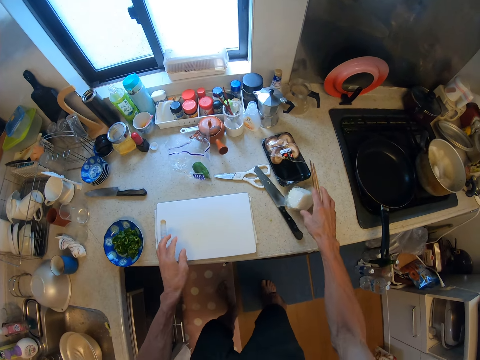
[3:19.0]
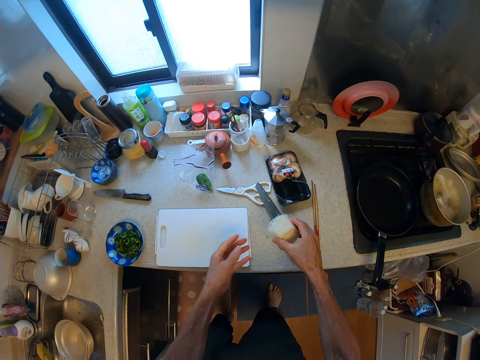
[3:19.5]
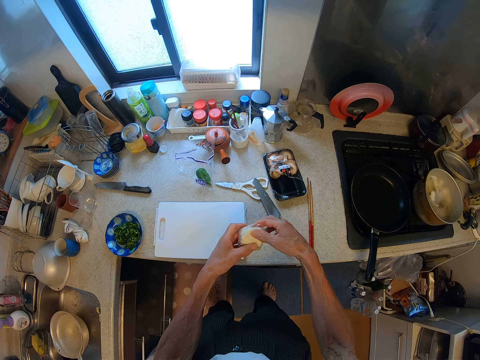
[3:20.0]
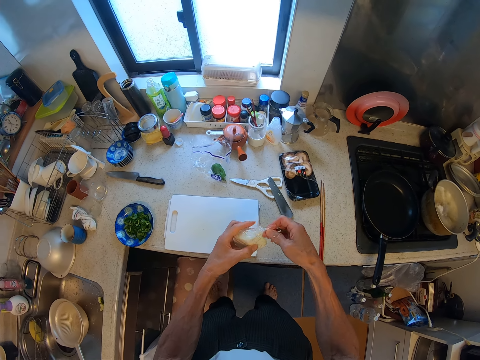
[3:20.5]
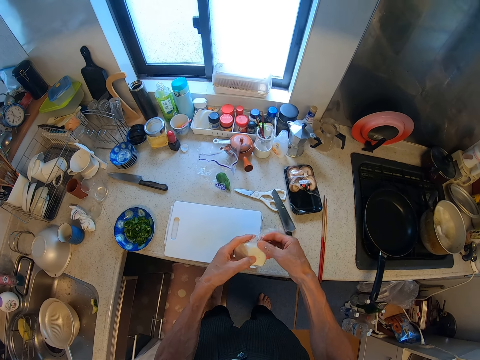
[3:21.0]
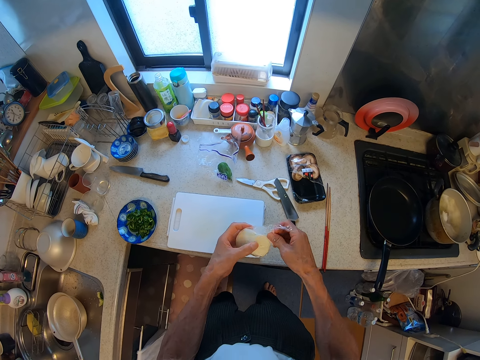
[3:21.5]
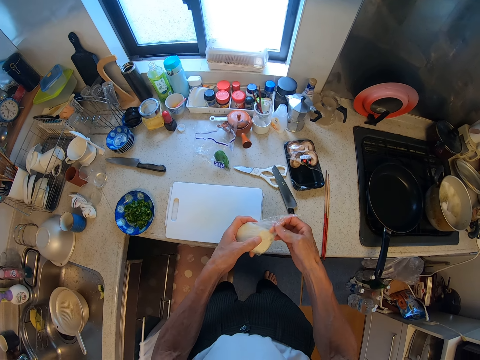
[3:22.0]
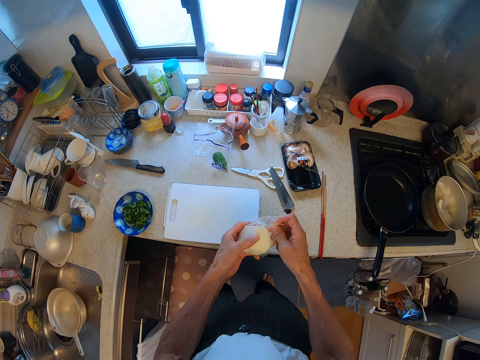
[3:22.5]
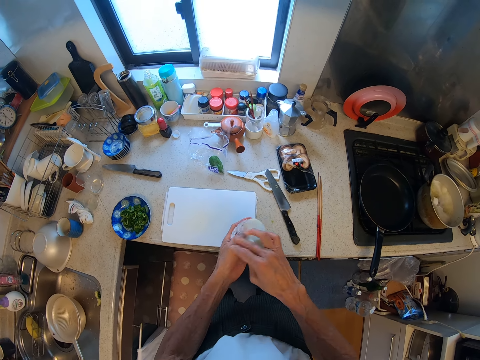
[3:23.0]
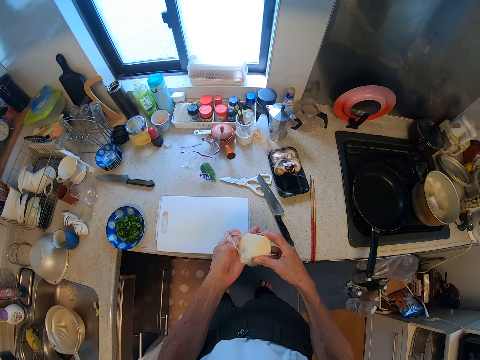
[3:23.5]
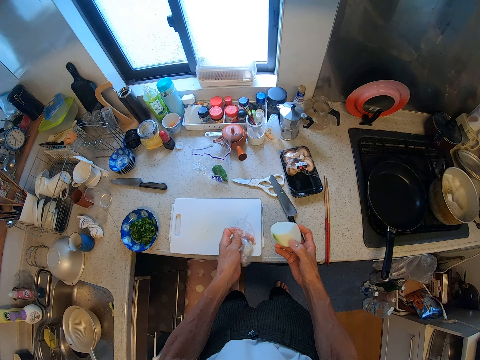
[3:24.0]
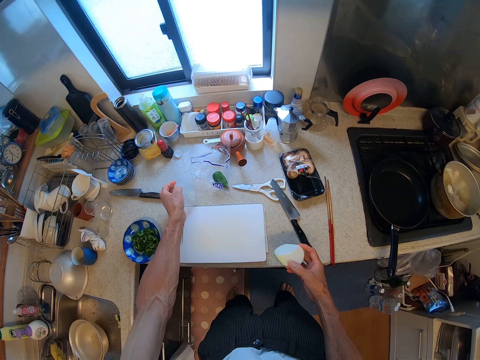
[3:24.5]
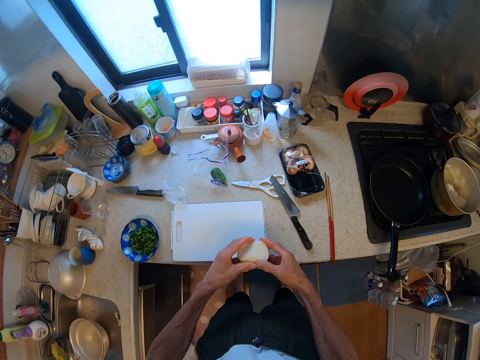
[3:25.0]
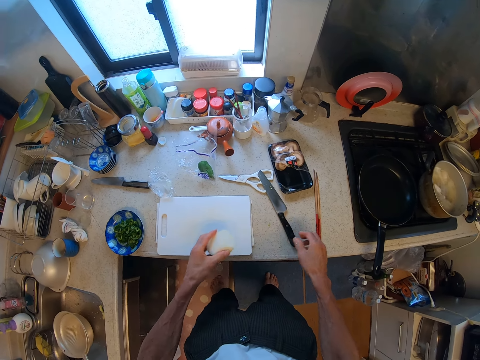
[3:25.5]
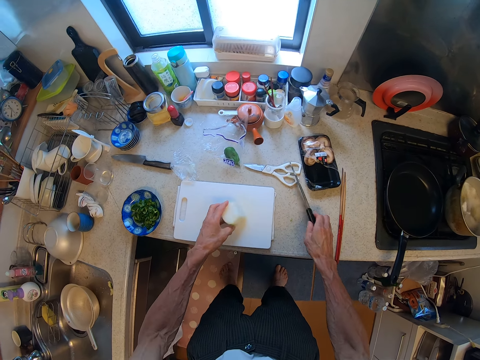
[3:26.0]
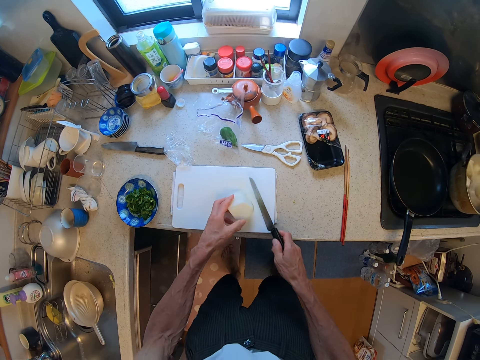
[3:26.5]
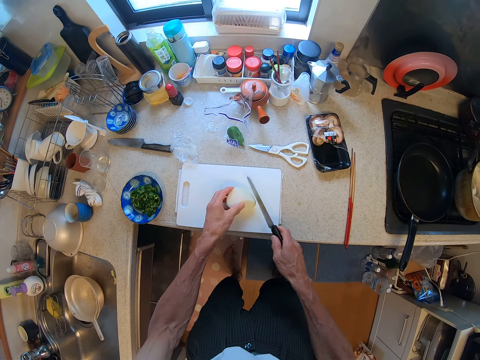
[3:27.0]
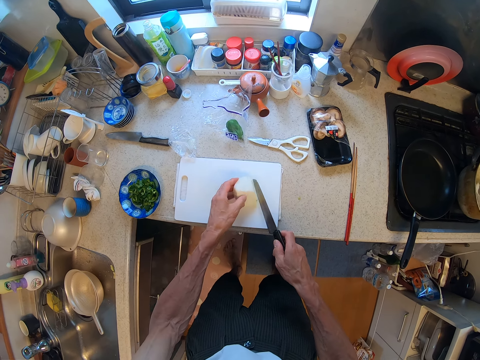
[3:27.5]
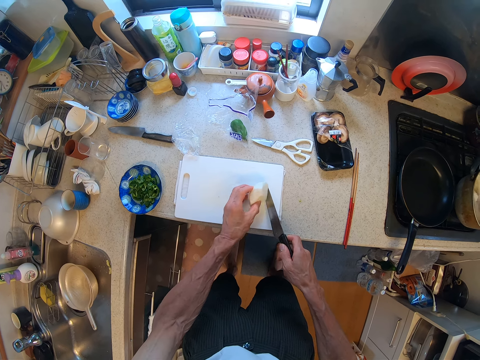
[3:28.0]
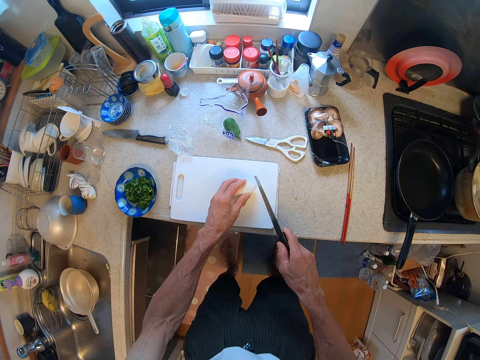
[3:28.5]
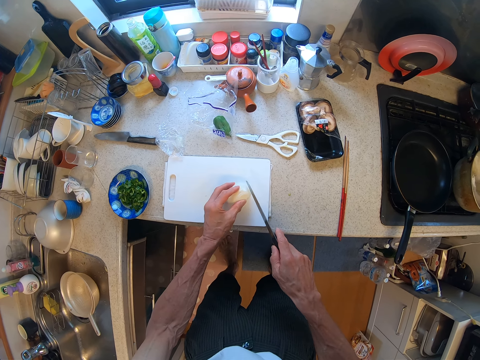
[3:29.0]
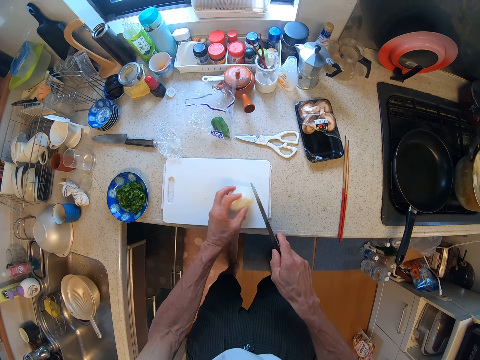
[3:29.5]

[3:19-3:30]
The camera wearer drops the cutting board on the cabinet top or counter. They pick up an onion. They unwrap the onion. They put the paper wrapper on the counter. They pick up a knife.

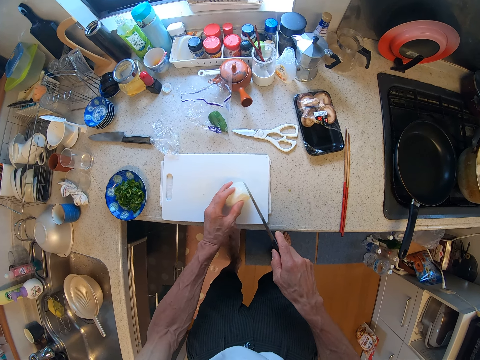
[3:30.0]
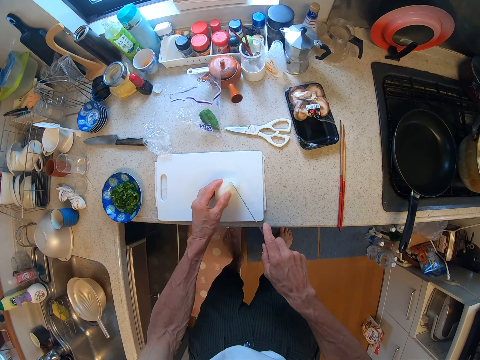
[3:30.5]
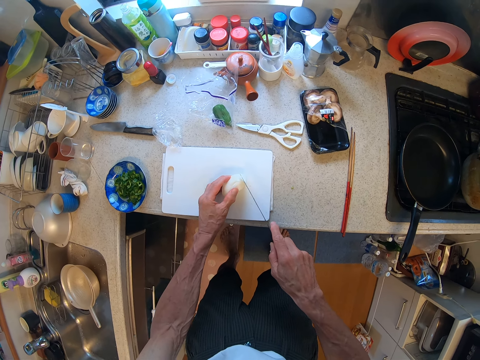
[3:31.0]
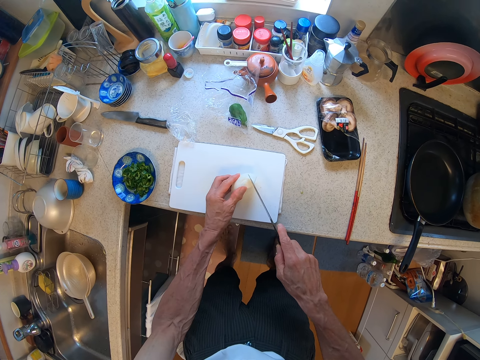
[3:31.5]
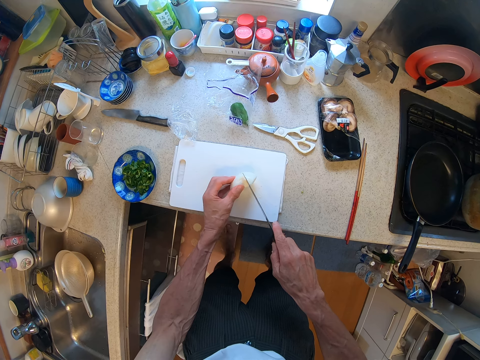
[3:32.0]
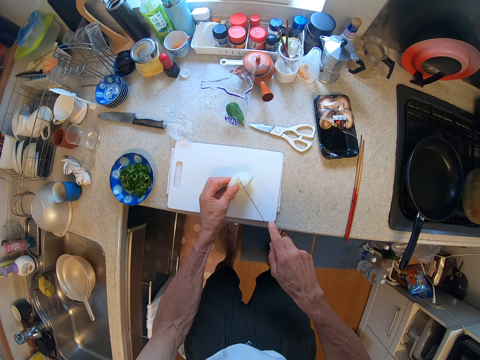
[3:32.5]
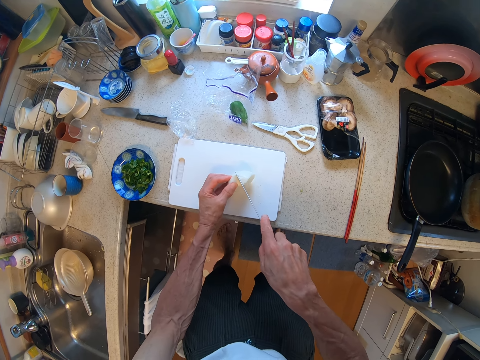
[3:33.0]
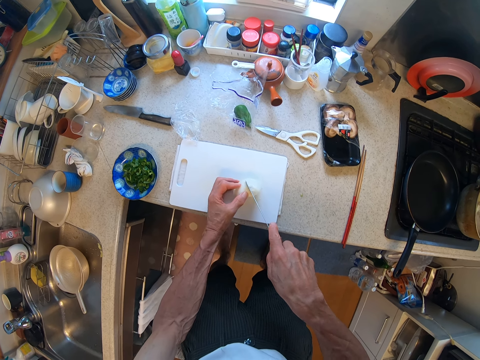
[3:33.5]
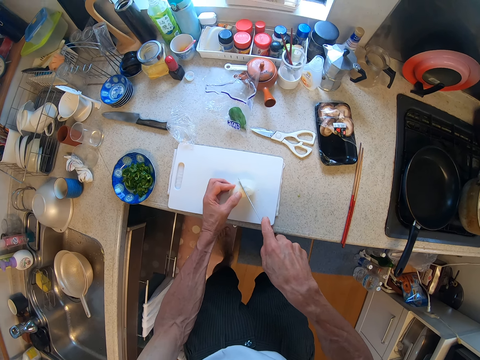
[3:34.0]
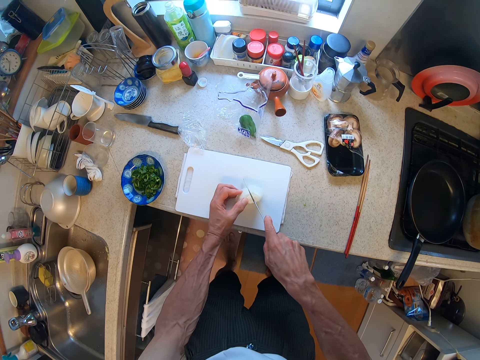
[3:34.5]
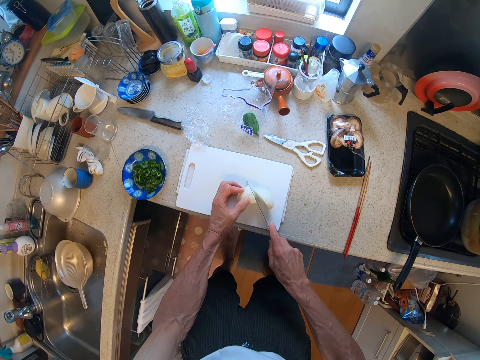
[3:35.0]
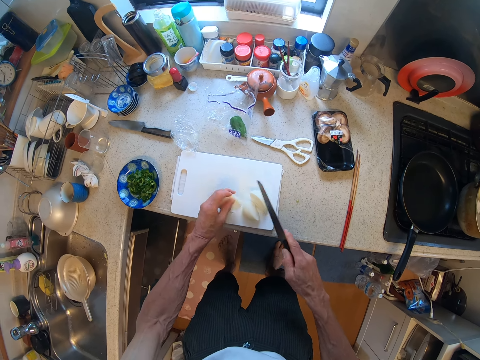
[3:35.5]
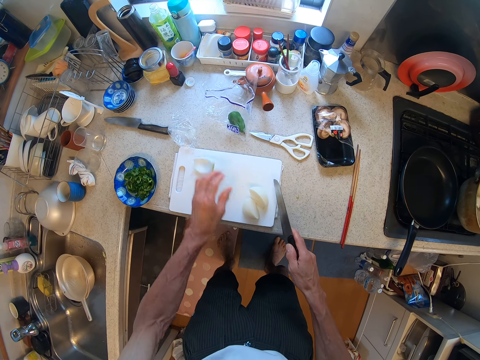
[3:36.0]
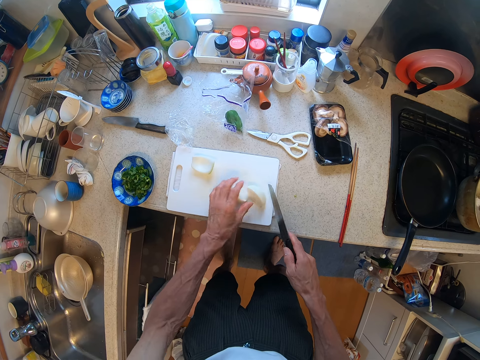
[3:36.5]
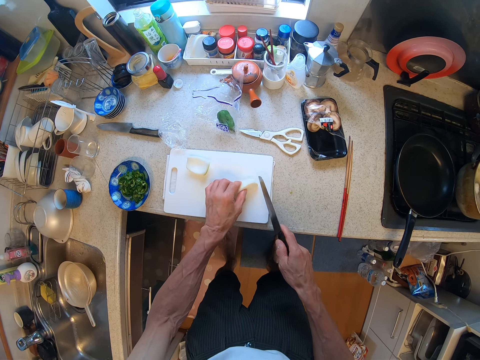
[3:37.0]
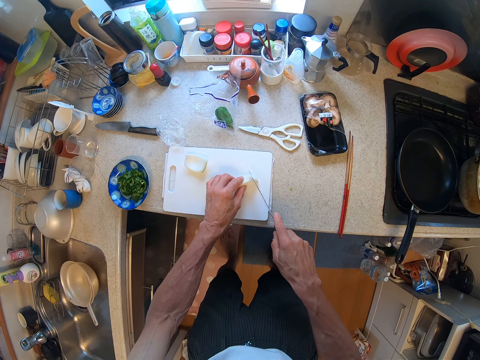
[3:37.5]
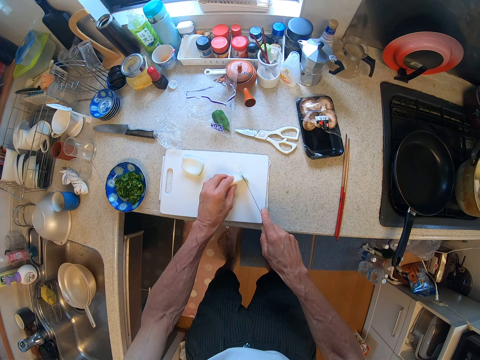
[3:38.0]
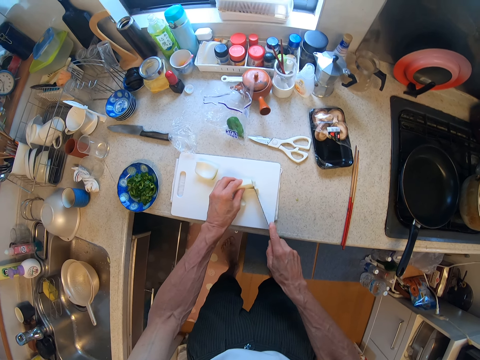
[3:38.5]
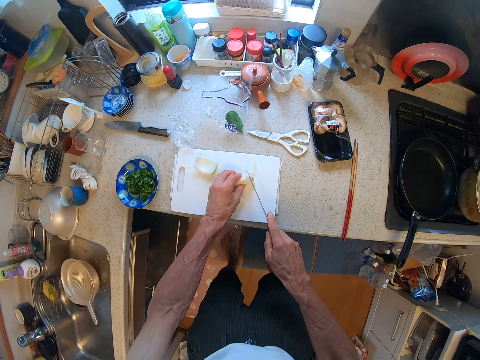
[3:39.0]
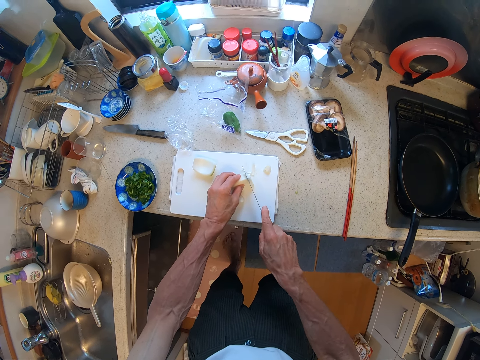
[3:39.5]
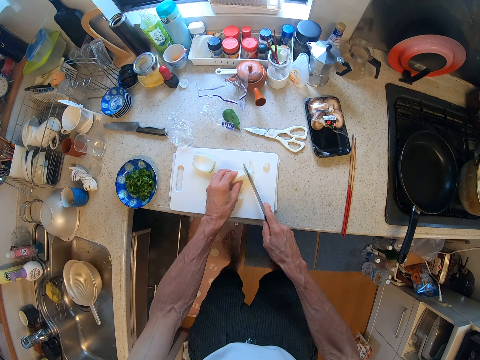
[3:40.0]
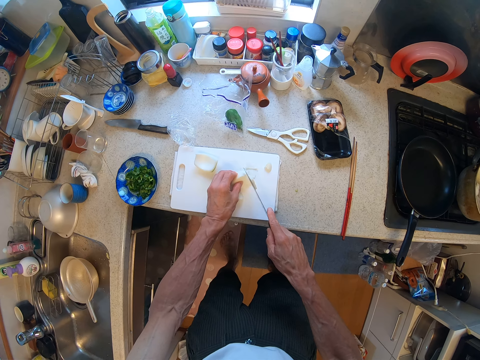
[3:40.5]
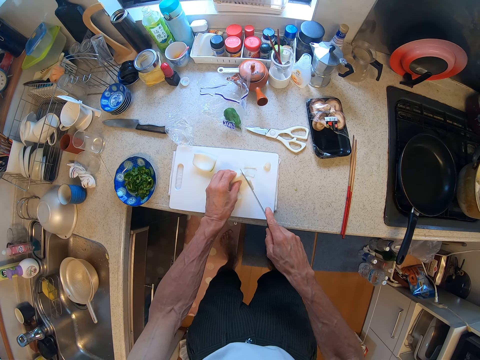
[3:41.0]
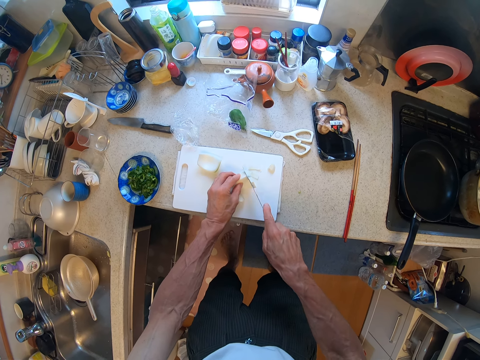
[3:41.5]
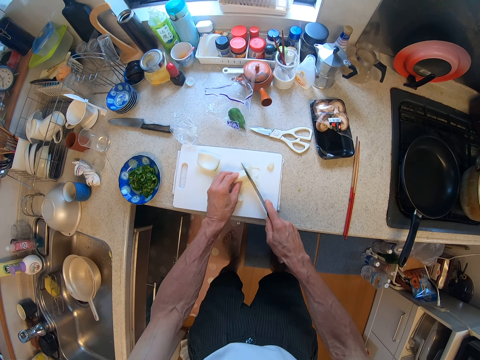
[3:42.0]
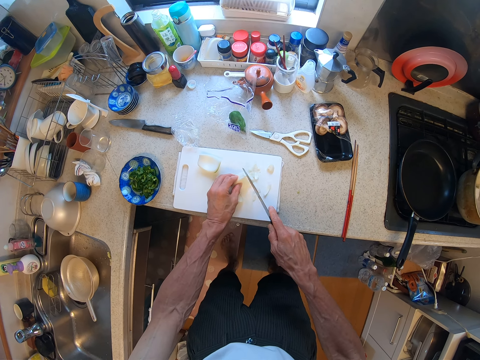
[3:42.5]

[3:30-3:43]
The camera wearer cuts the onion with a knife into pieces on the cutting board. They put an onion piece aside. They hold the onion. They cut the onion with the knife.

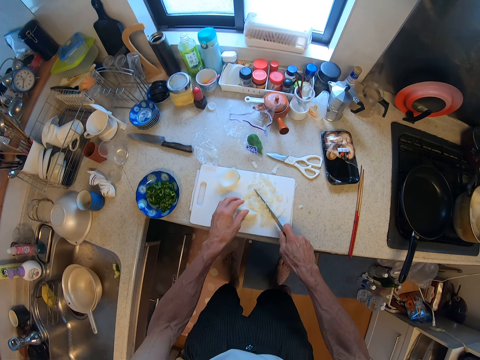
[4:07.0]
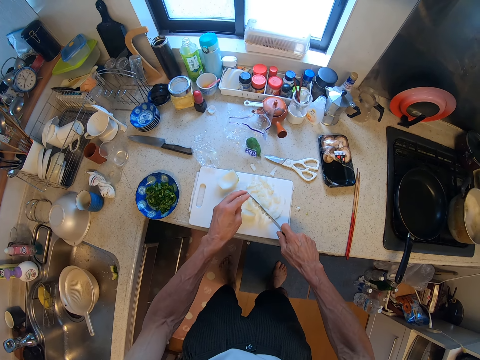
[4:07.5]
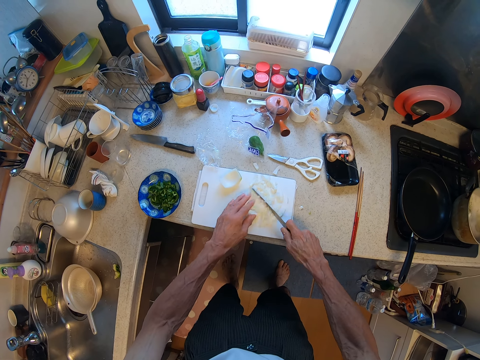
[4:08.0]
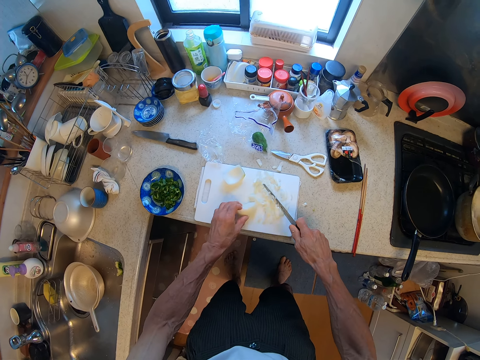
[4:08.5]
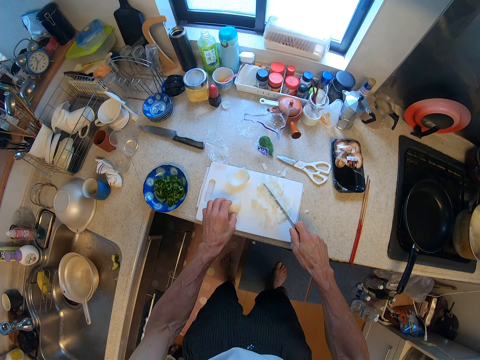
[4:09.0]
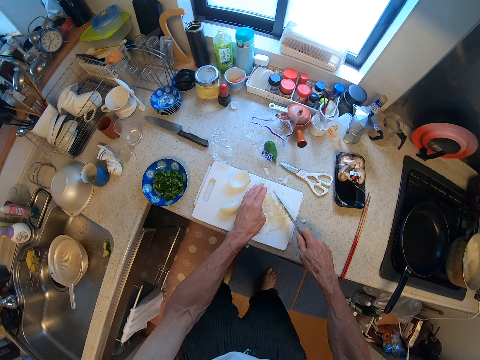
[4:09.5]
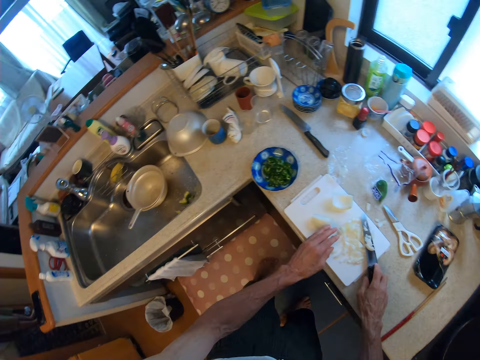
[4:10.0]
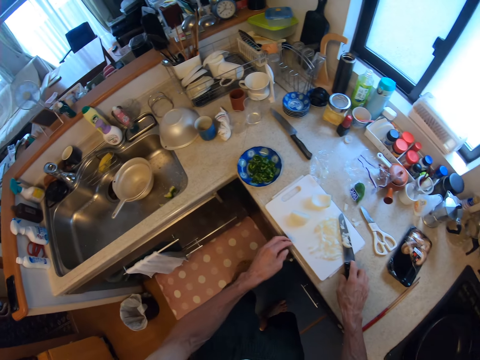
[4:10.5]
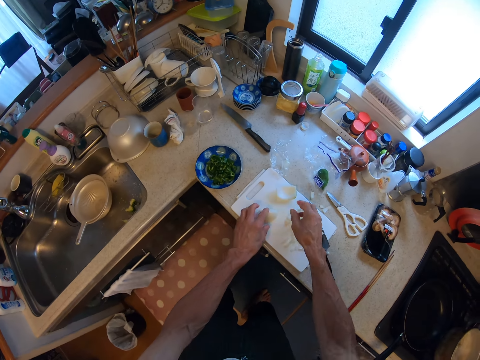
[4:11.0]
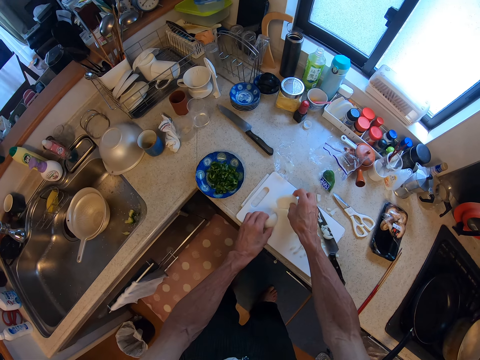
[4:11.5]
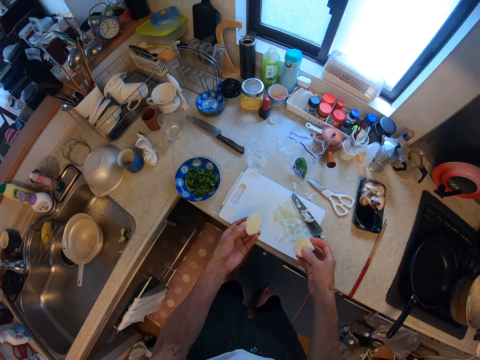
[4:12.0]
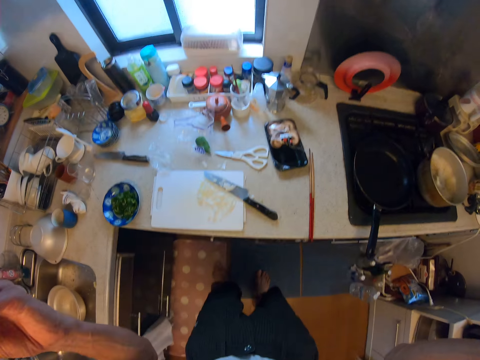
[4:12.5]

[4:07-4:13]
The camera wearer puts an onion piece aside. They collect the onion pieces. They put the knife on a cutting board. They pick up onion pieces. They lift the onion pieces.
